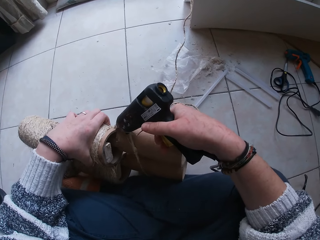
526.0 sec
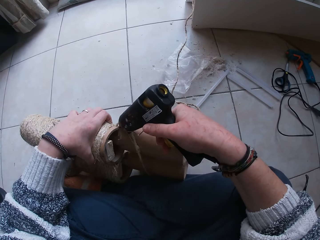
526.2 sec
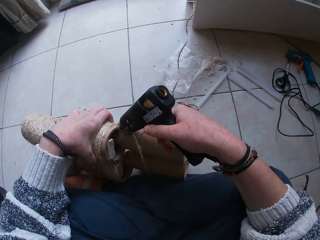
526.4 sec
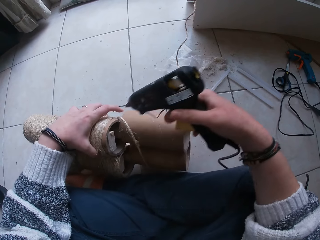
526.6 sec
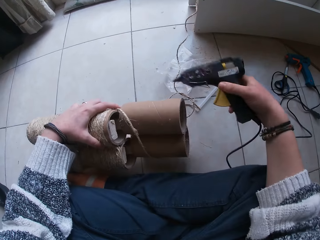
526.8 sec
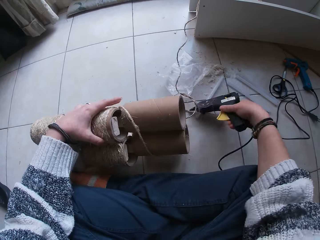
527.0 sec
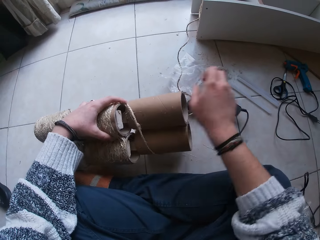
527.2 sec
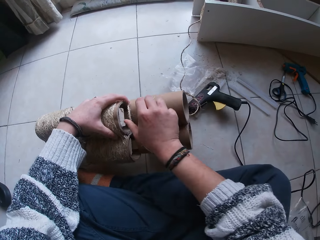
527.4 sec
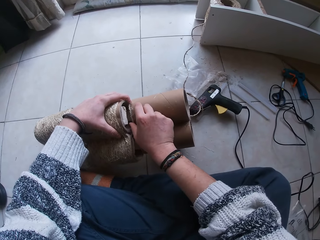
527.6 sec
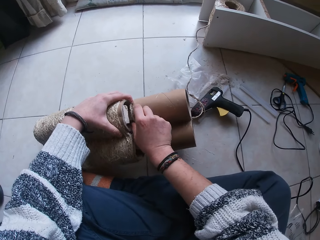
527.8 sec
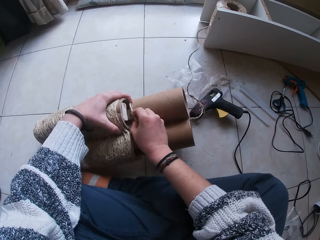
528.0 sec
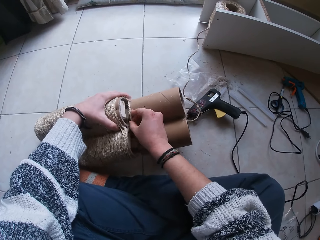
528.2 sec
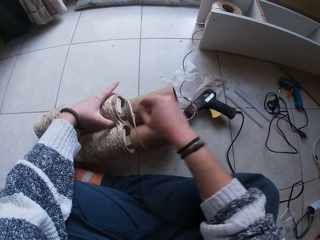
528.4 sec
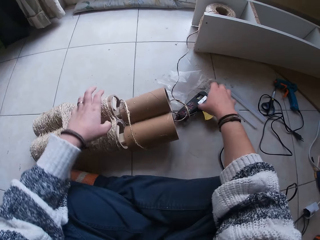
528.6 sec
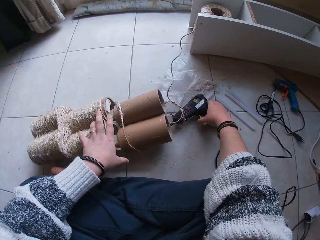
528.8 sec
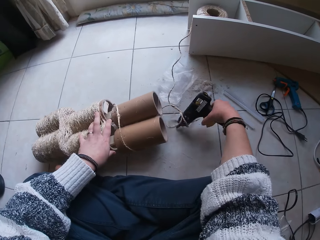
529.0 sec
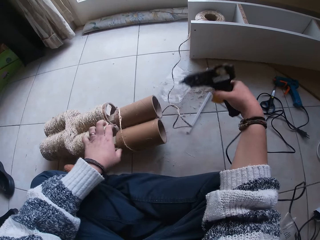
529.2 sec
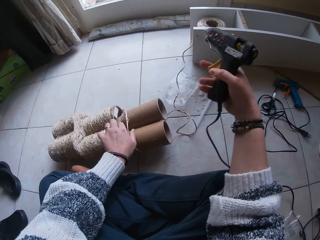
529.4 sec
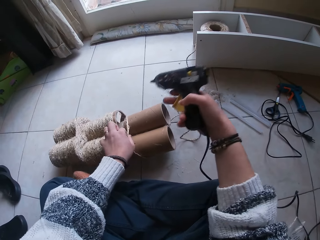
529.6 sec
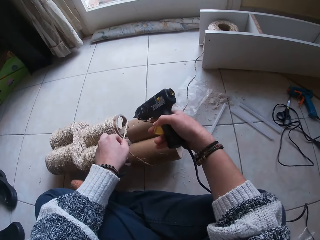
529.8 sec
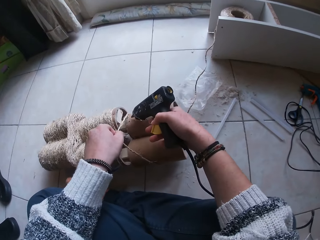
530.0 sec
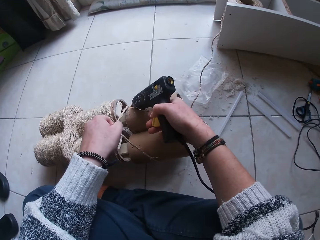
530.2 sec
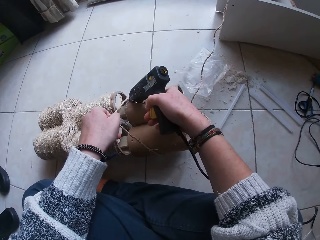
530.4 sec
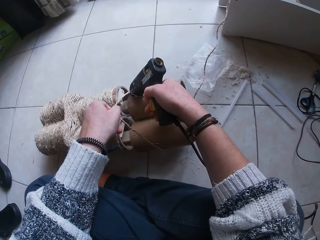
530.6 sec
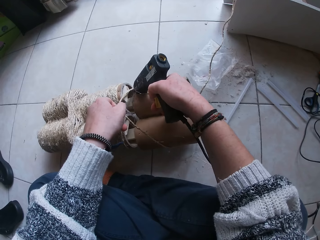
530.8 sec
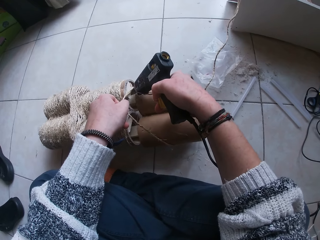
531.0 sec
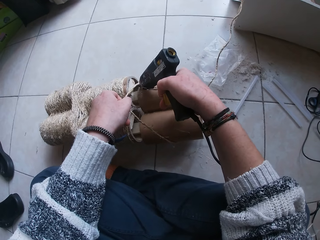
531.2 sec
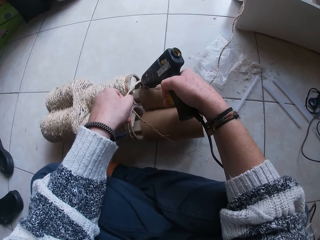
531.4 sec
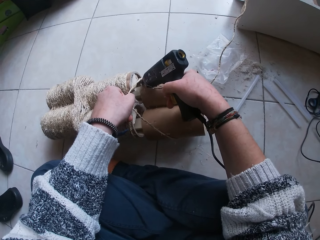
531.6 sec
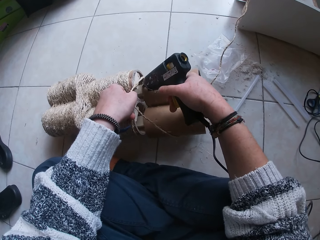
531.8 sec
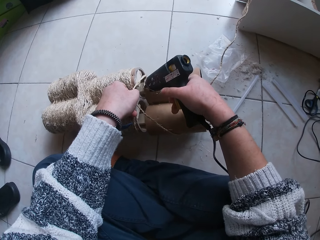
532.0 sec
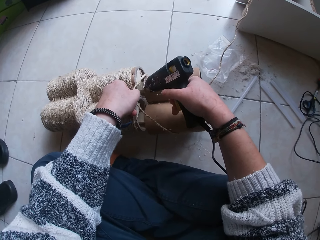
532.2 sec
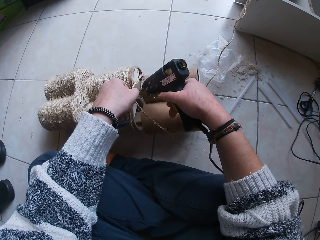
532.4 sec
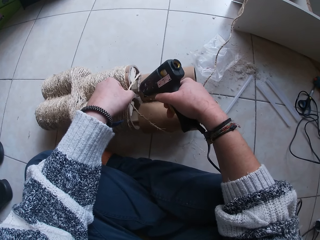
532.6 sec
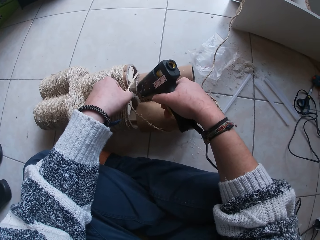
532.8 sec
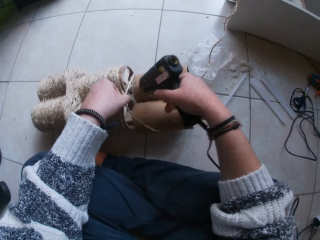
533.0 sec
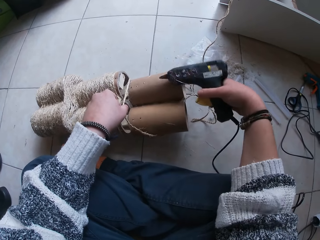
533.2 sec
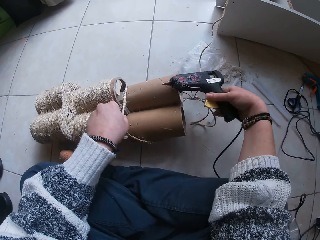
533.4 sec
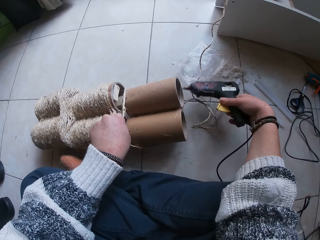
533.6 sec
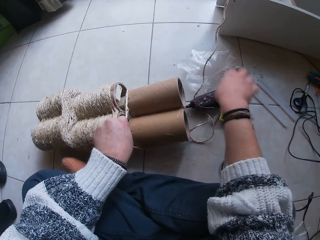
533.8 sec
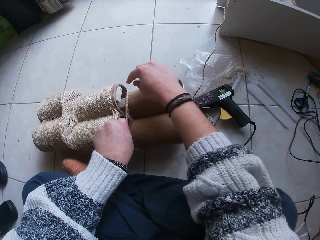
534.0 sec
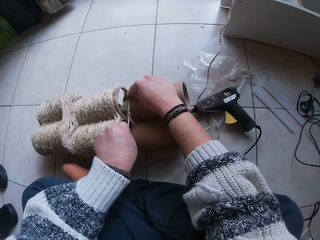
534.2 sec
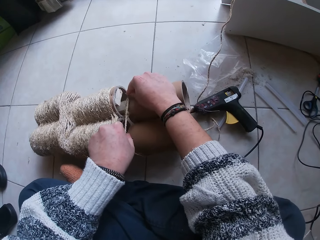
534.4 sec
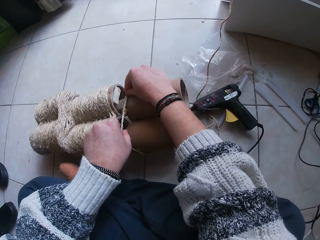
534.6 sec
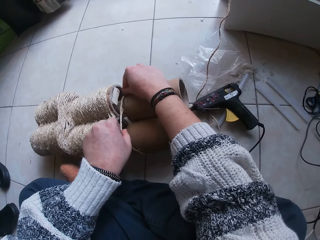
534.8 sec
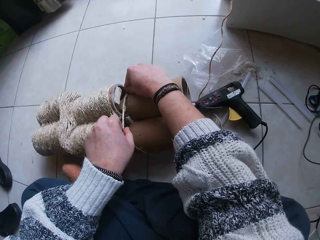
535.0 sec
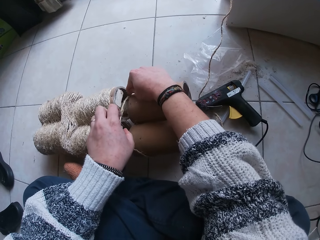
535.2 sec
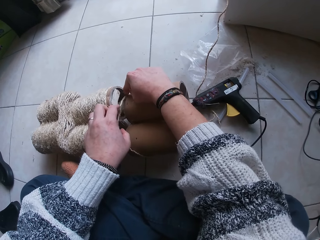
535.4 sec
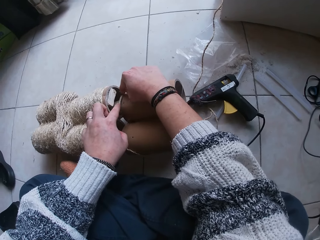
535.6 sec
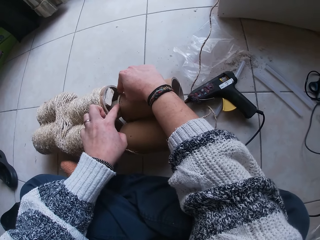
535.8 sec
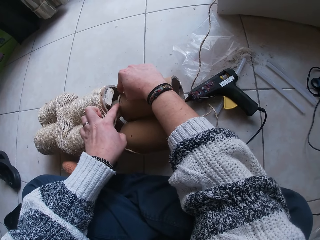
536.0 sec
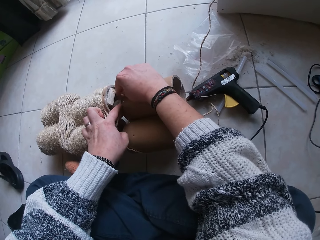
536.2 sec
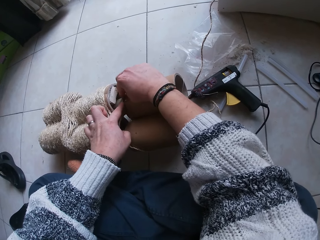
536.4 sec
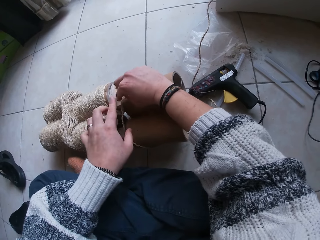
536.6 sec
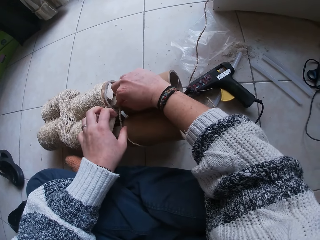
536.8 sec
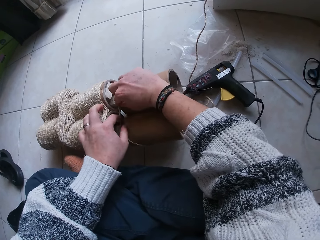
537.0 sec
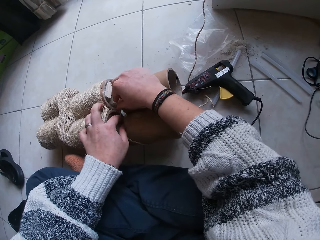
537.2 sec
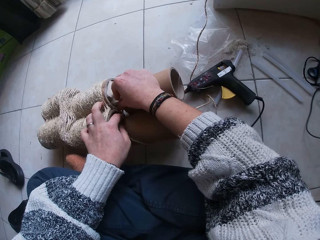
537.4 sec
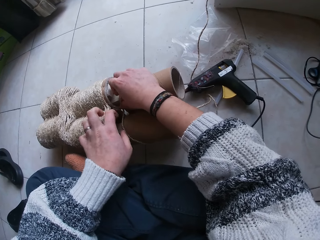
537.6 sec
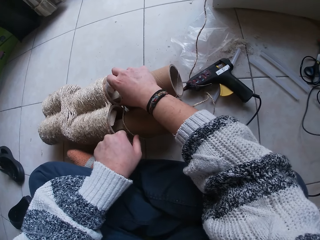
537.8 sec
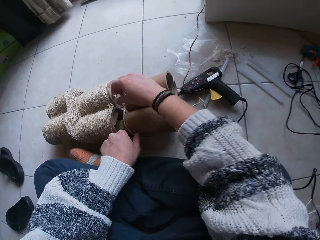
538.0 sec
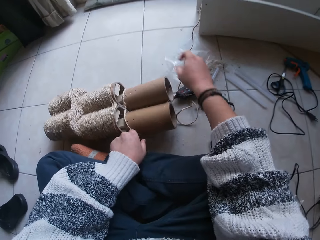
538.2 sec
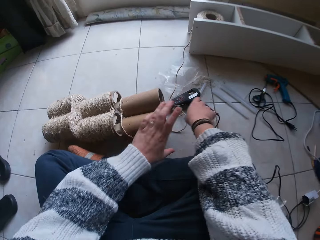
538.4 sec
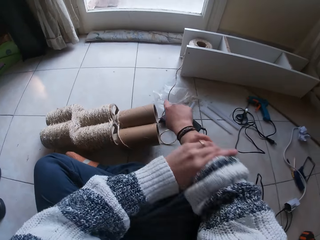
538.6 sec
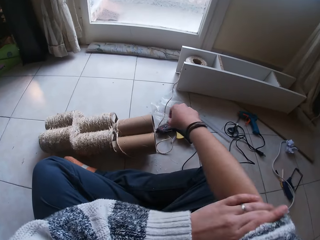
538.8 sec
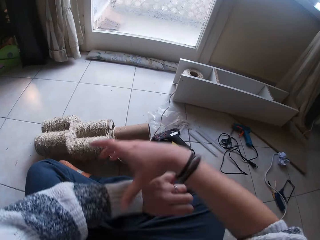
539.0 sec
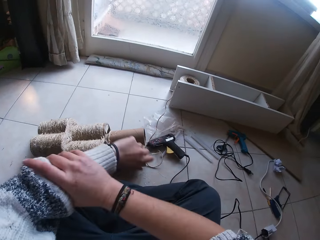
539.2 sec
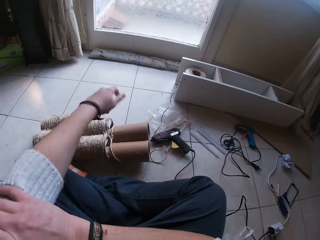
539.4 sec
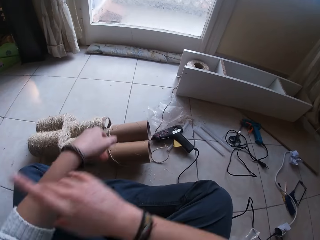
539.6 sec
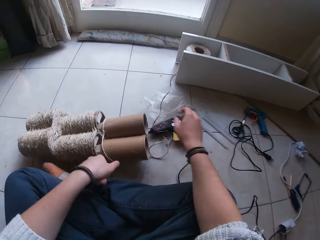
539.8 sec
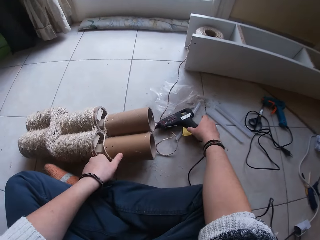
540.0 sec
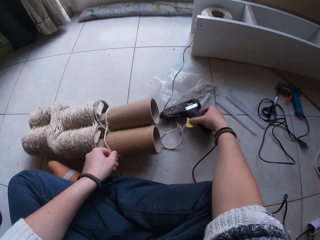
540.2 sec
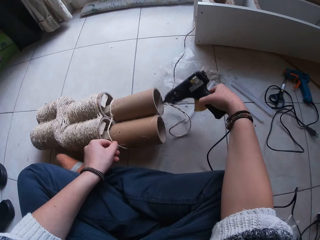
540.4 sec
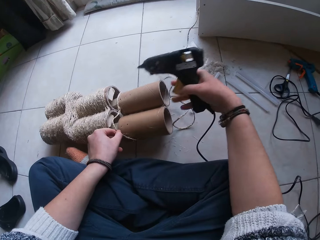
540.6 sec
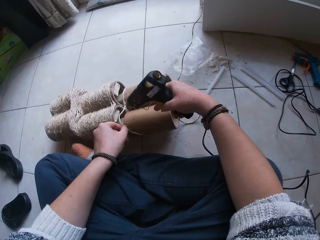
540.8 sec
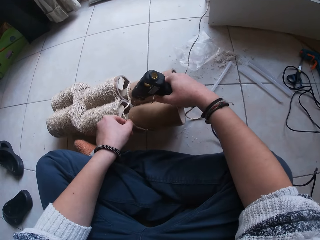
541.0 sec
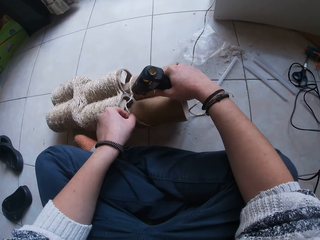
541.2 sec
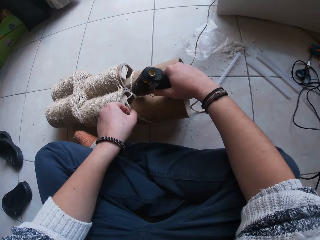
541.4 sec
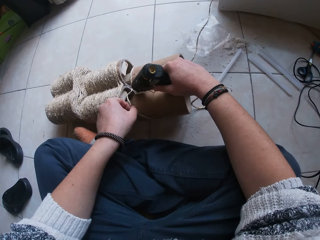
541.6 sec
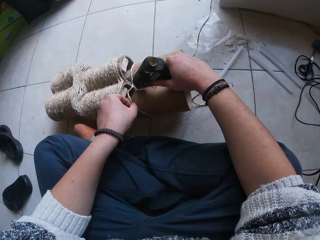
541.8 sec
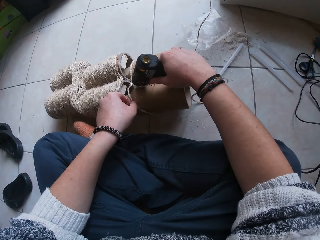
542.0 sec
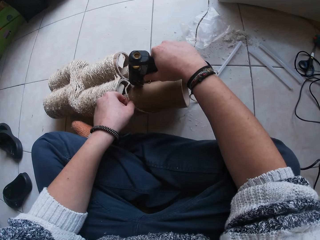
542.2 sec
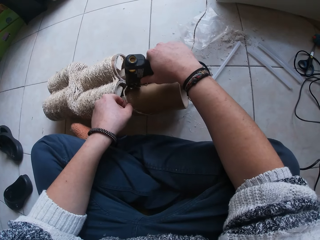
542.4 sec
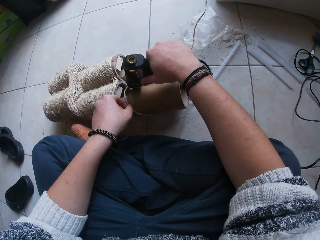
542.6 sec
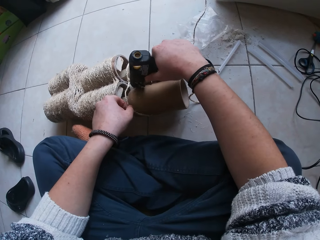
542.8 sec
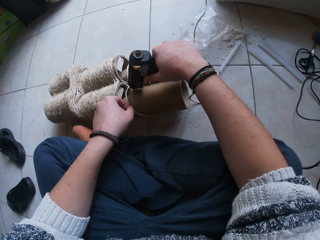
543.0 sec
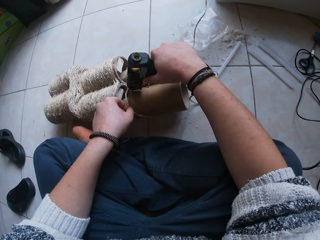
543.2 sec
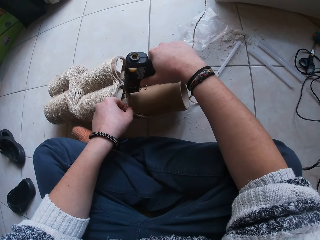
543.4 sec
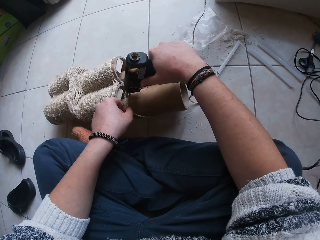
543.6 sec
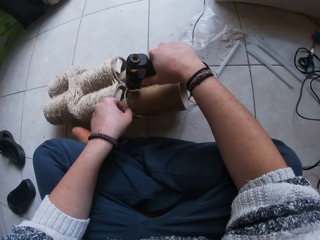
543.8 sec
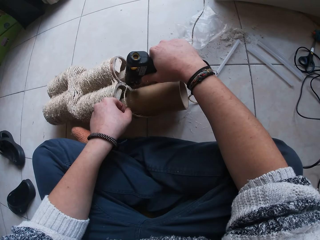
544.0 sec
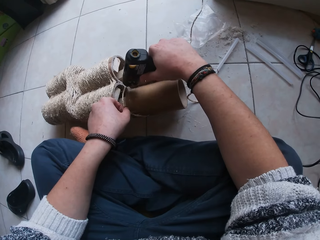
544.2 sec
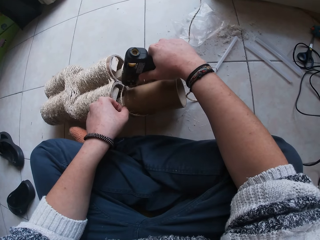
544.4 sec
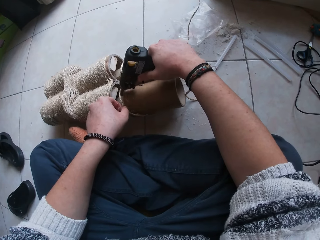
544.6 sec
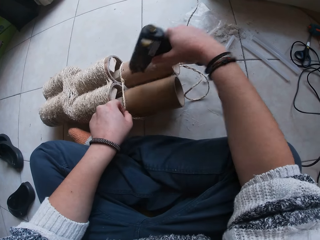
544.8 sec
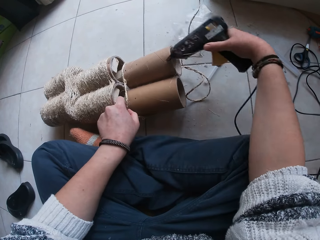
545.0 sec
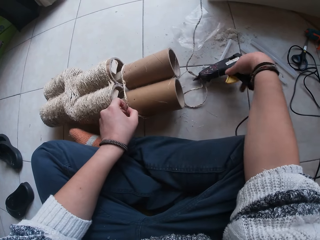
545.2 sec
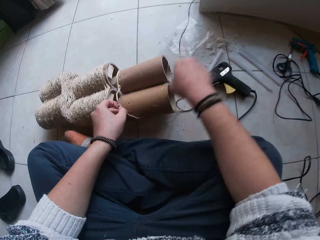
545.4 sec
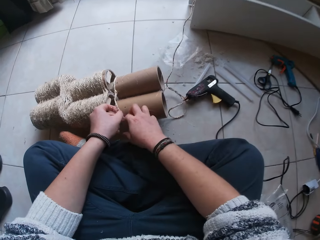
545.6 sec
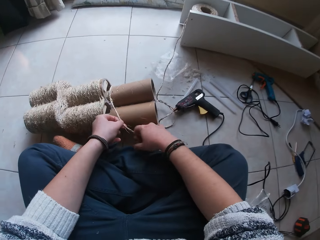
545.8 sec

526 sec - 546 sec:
The camera wearer holds the cardboard tower and drops the glue gun. They hold the manila rope against the cardboard tower. They pick up the glue gun. They hold the manila rope and apply glue on the cardboard tower. They drop the glue gun and hold the manila rope. They fasten the manila rope on the cardboard tower. They roll up sleeves. They pick up the glue gun and hold the manila rope. They apply glue on the cardboard tower and hold the manila rope. They drop the glue gun and hold the manila rope.

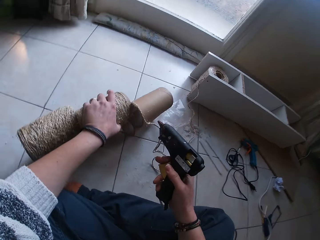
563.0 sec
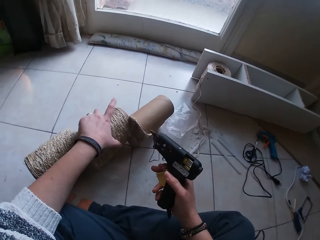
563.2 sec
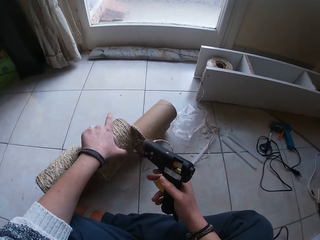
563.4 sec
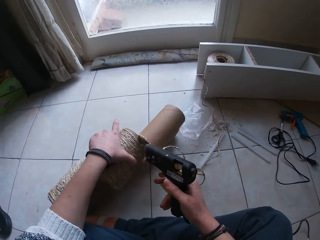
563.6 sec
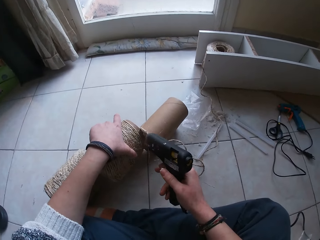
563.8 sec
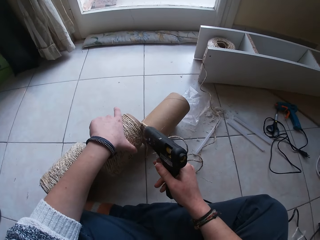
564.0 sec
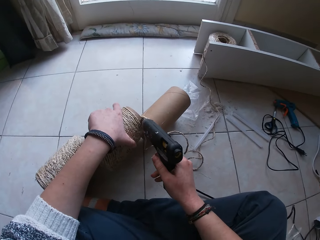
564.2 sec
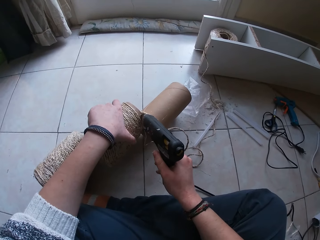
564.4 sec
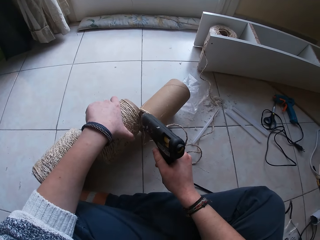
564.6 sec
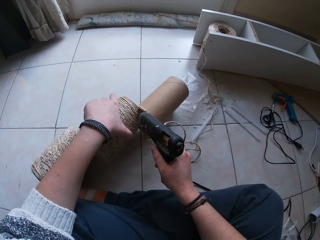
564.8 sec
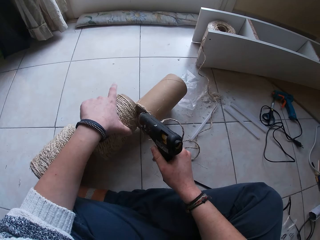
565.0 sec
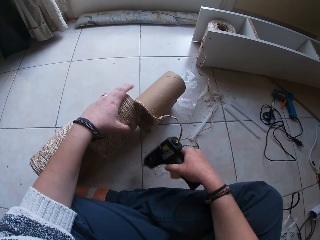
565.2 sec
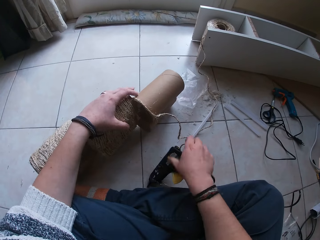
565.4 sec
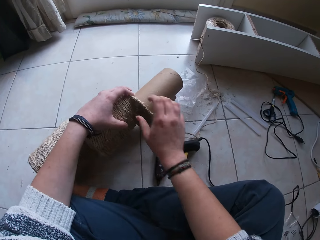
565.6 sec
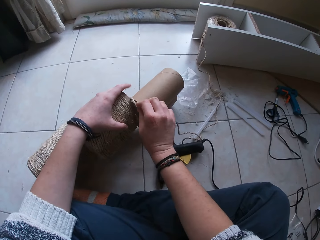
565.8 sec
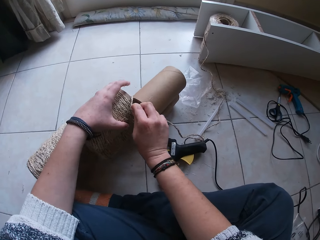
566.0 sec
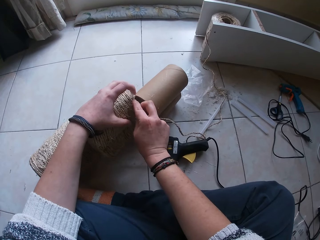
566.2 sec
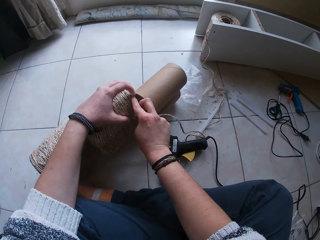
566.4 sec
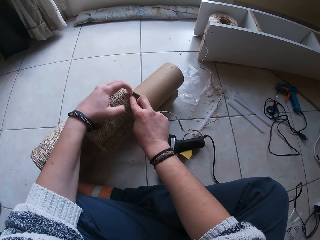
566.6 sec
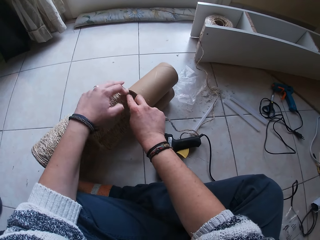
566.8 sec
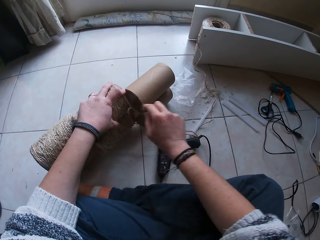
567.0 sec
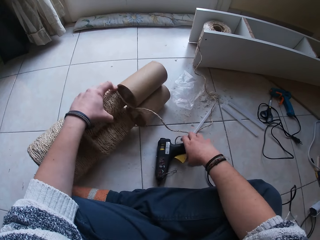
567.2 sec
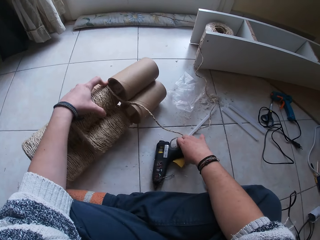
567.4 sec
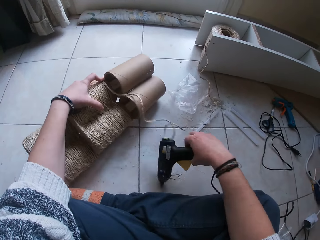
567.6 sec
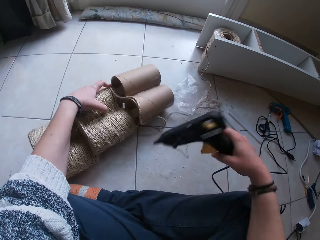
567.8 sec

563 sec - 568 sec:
The camera wearer applies glue from the glue gun in her right hand on the cone or string roll. She drops the glue gun in her right hand on the floor. She sticks the yarn on the glue that is on the cone with her right hand. She holds the string roll. She picks up the glue gun from the floor with her right hand.
